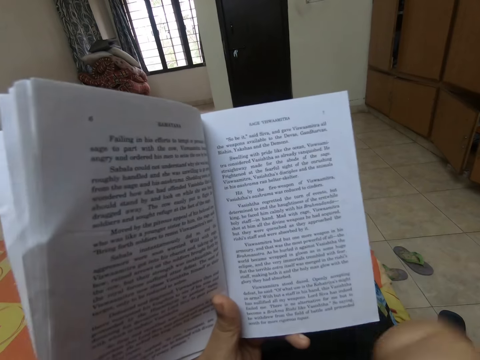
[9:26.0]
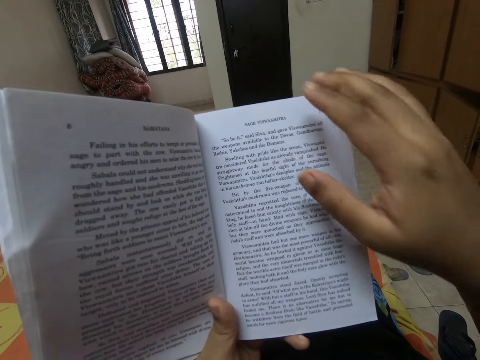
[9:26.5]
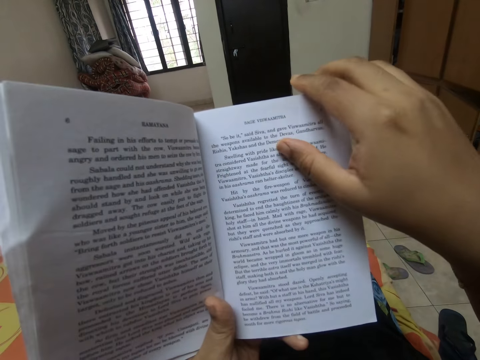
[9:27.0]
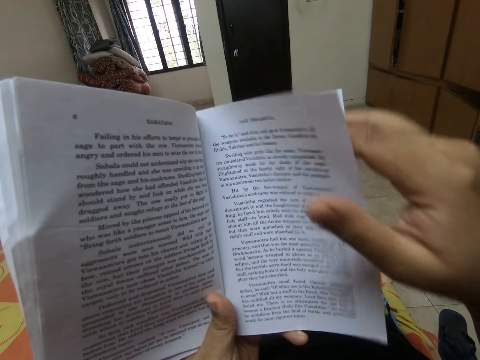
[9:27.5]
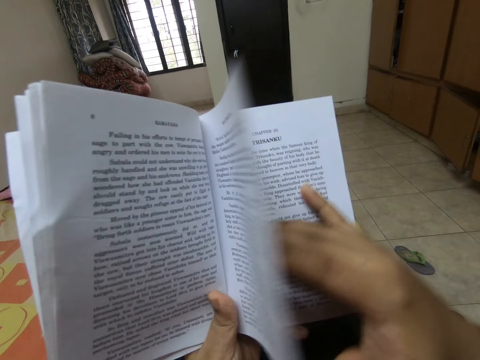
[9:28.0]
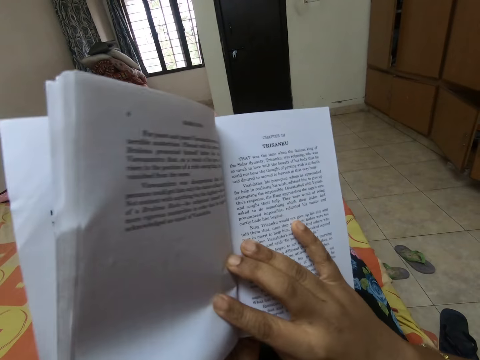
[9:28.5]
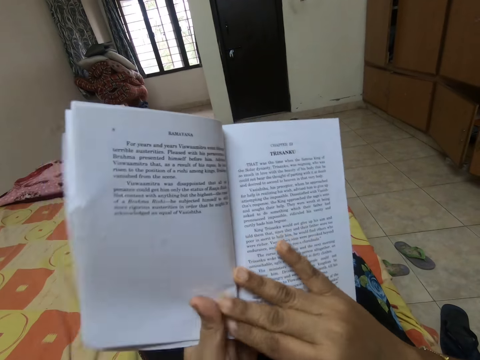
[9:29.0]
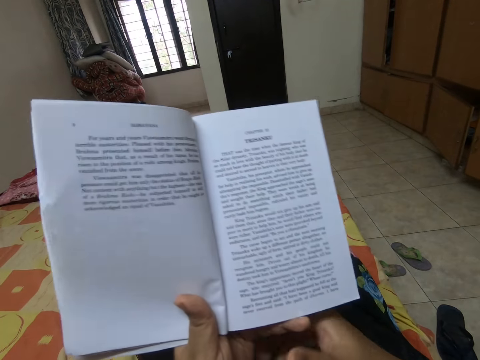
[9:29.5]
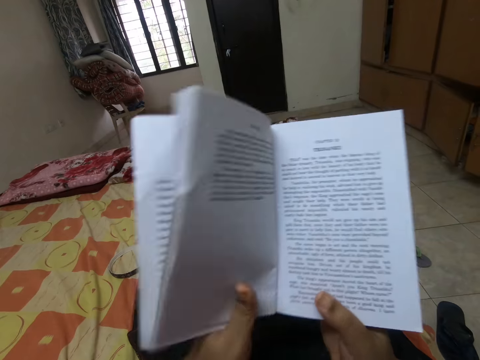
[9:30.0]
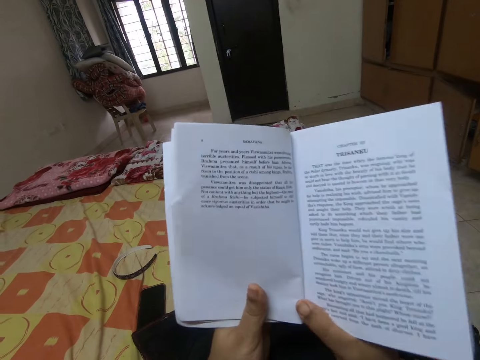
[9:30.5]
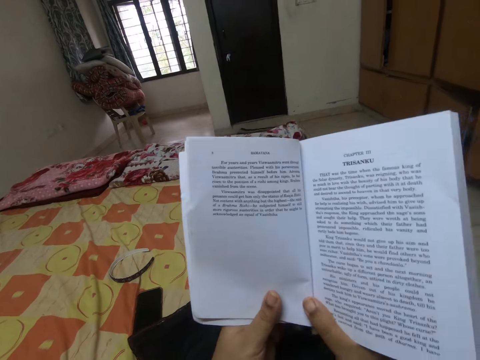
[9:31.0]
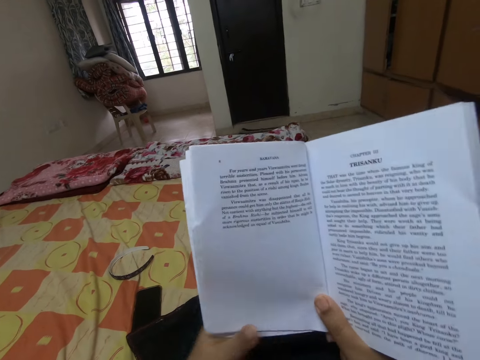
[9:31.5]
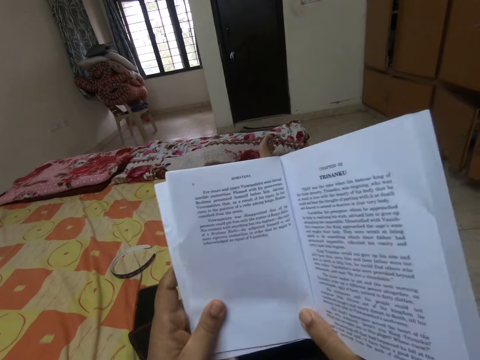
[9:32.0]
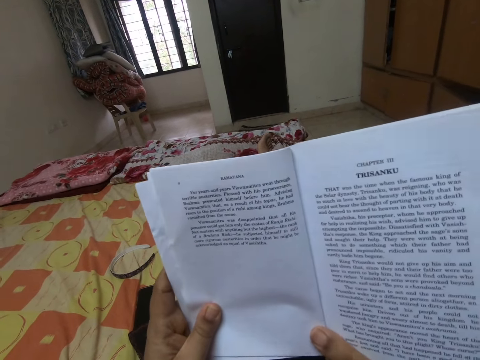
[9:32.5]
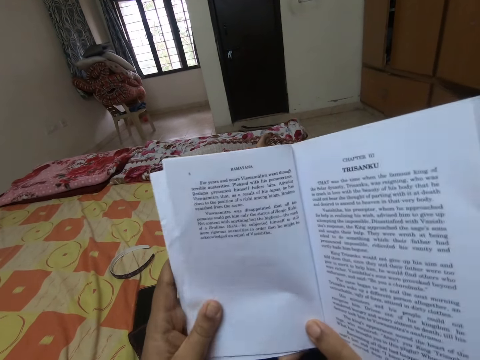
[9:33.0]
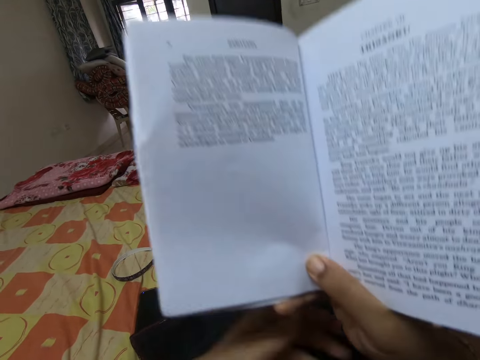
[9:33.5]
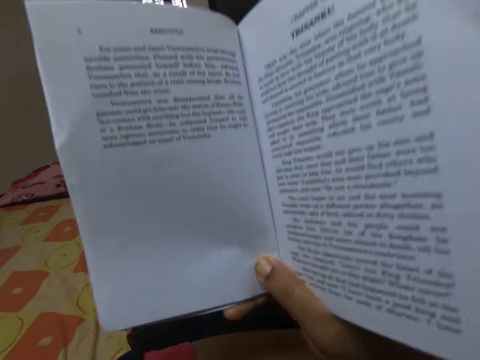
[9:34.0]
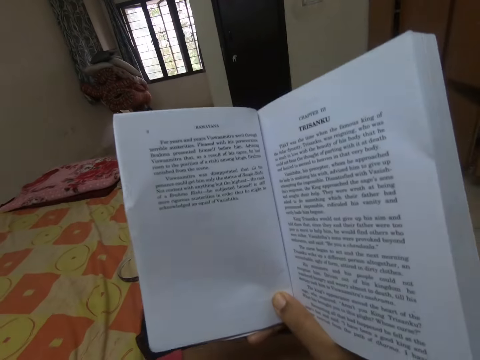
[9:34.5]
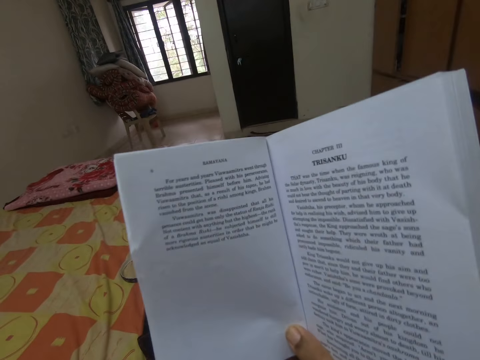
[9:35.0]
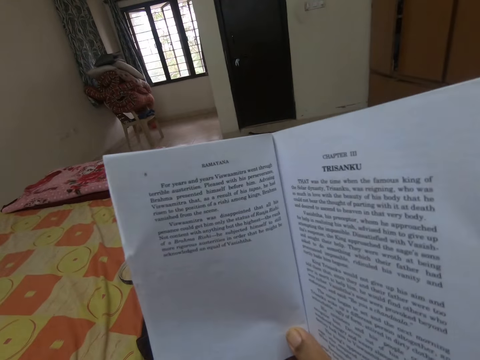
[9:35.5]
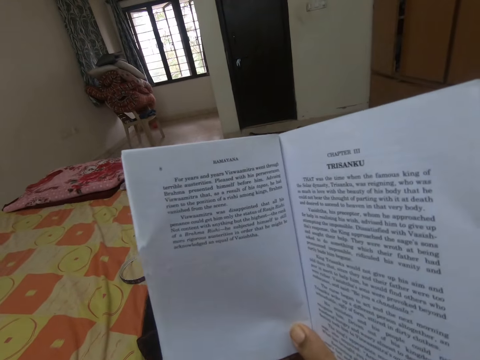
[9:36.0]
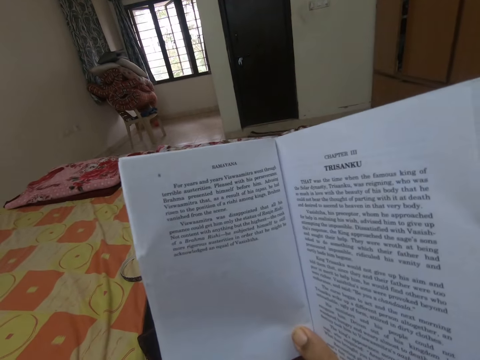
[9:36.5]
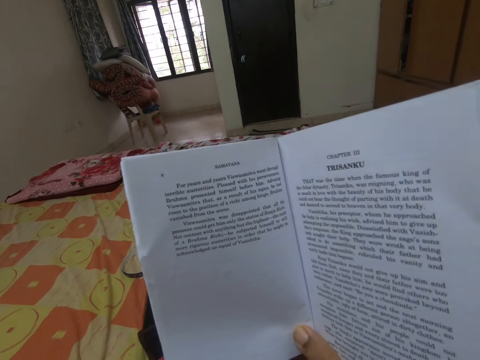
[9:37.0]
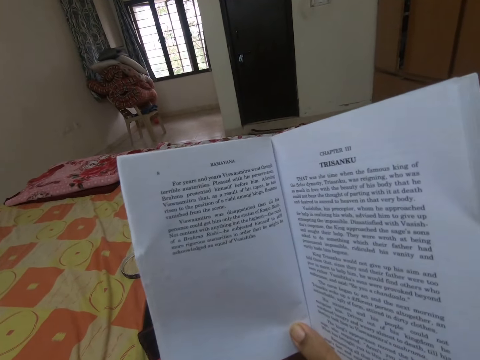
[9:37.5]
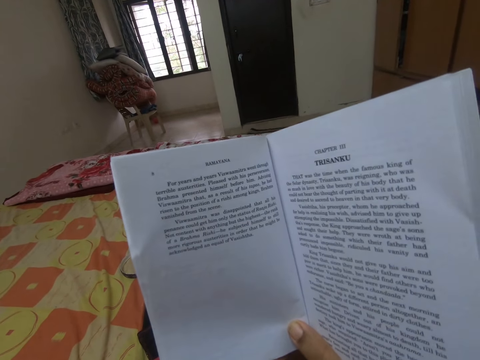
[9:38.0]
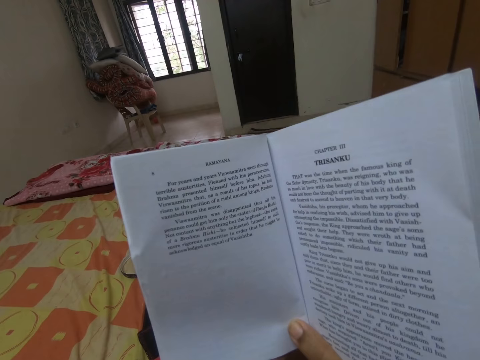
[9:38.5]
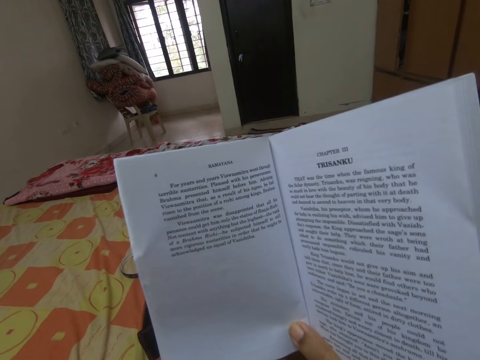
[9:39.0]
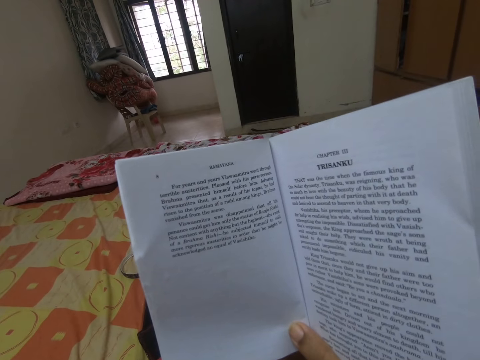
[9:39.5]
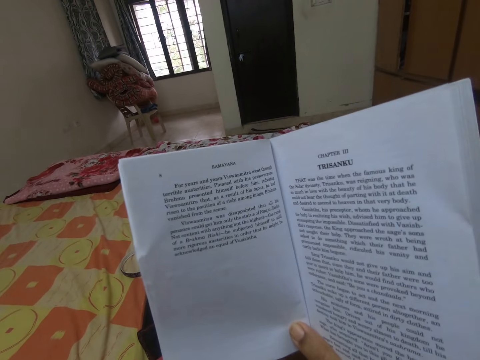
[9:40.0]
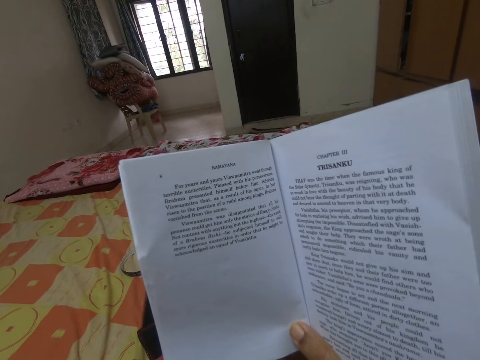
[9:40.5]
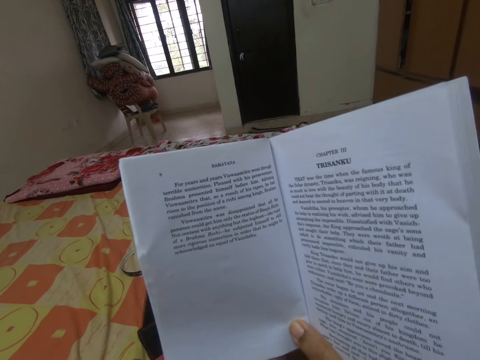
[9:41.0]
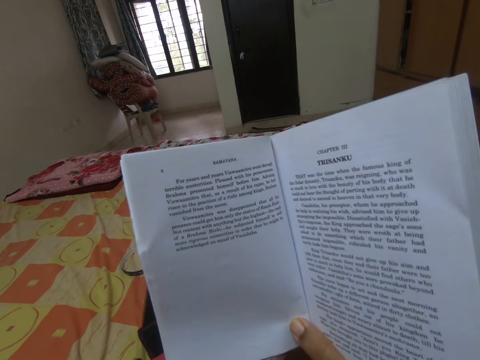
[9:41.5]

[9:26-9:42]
The camera wearer turns the other page of the book. They read the book.

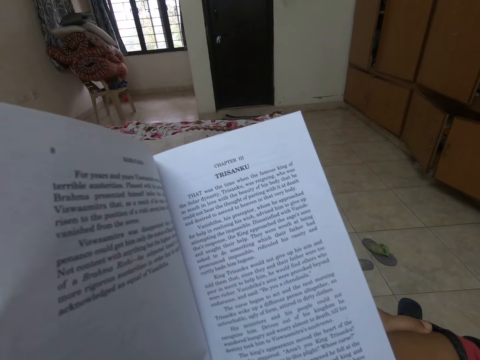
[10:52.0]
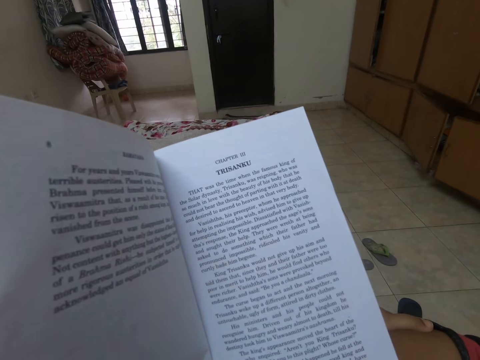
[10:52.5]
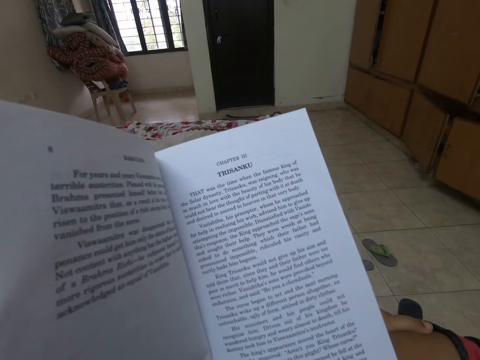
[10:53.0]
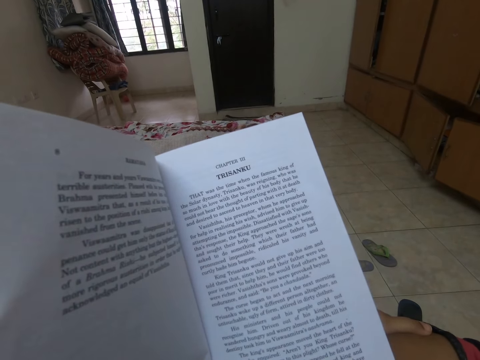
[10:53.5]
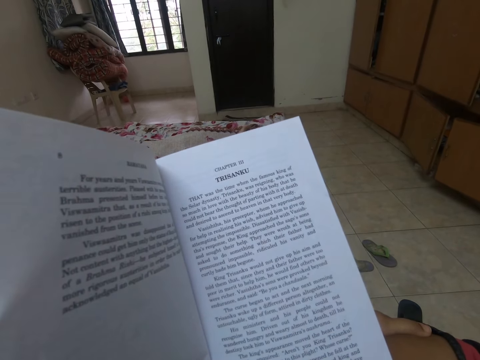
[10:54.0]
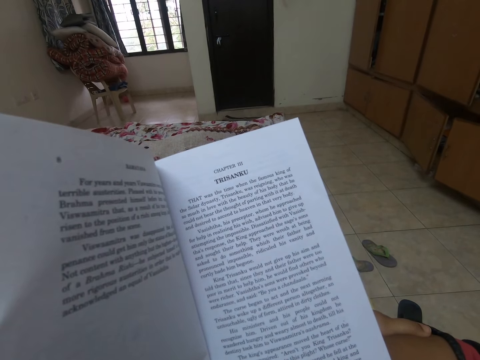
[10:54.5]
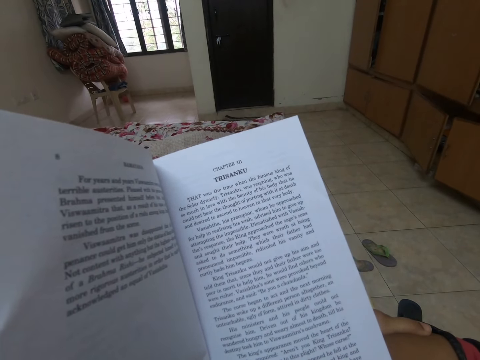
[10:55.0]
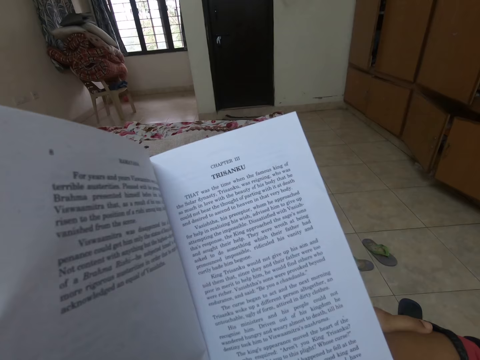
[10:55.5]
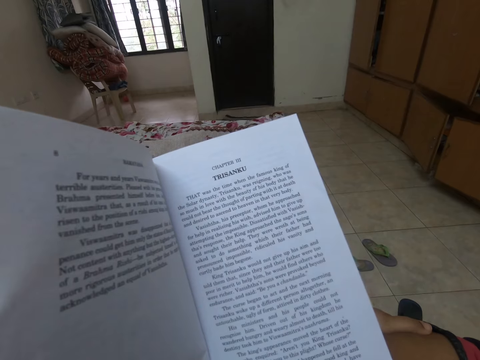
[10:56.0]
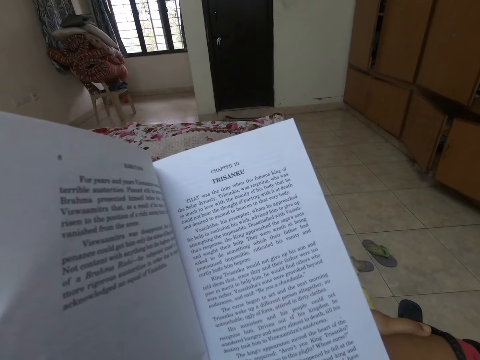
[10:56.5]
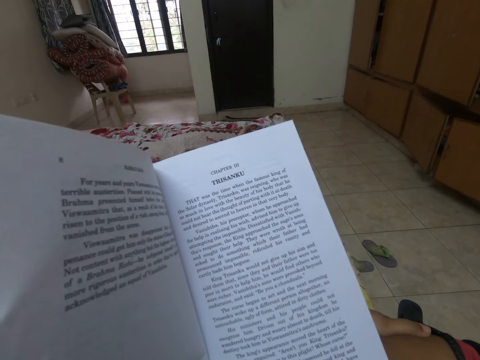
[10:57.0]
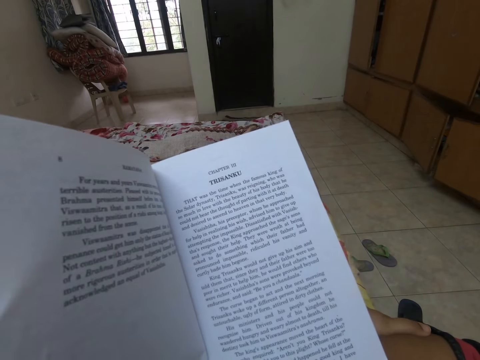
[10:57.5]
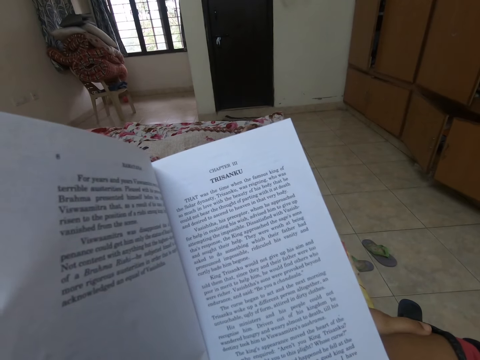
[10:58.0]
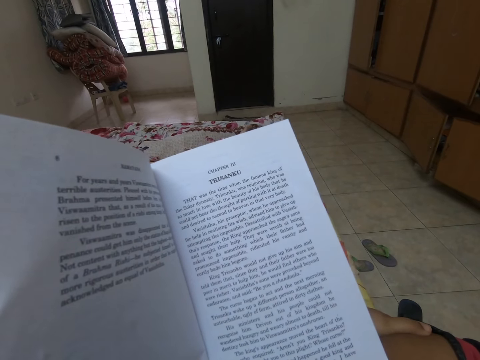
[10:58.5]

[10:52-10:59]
The camera wearer reads the book.

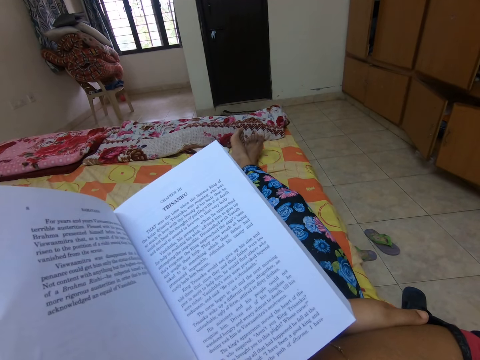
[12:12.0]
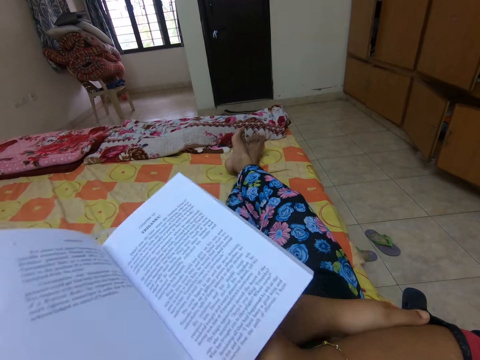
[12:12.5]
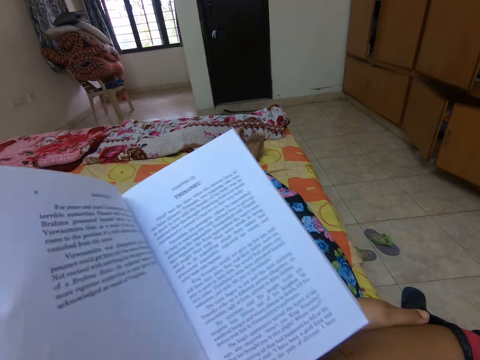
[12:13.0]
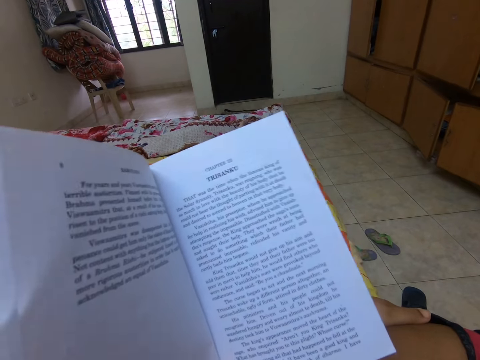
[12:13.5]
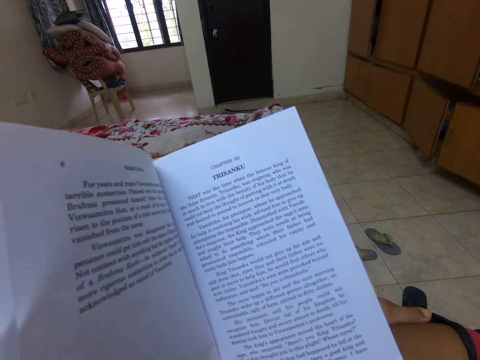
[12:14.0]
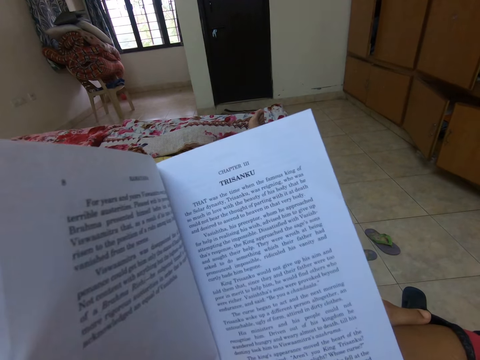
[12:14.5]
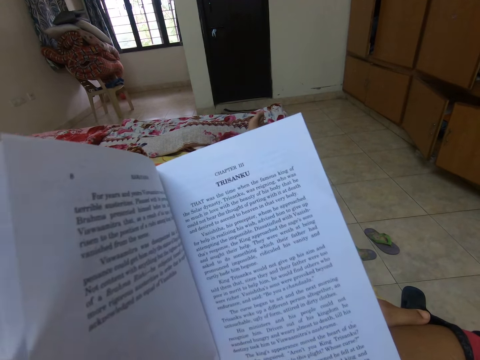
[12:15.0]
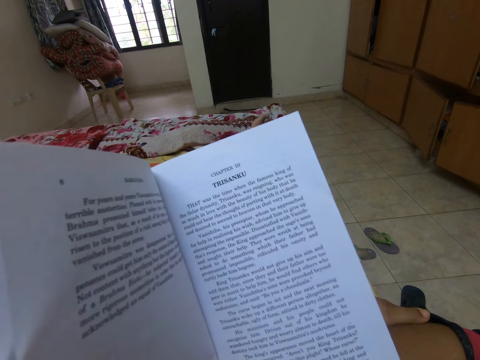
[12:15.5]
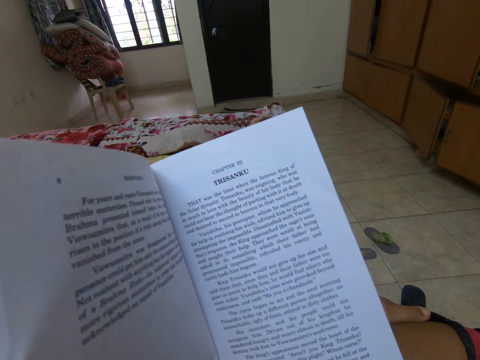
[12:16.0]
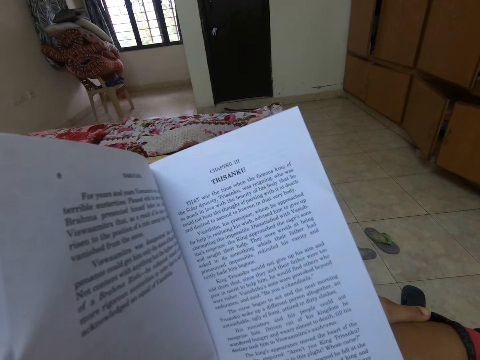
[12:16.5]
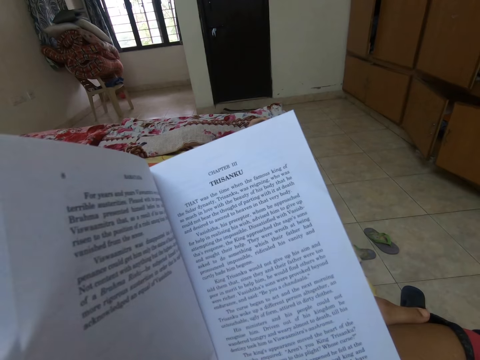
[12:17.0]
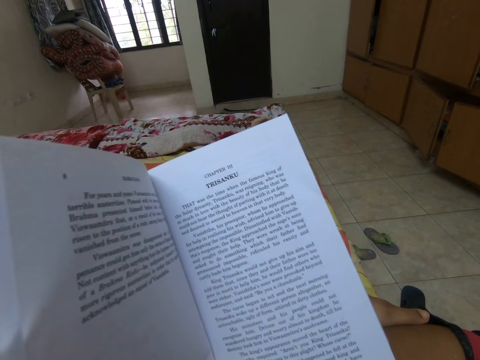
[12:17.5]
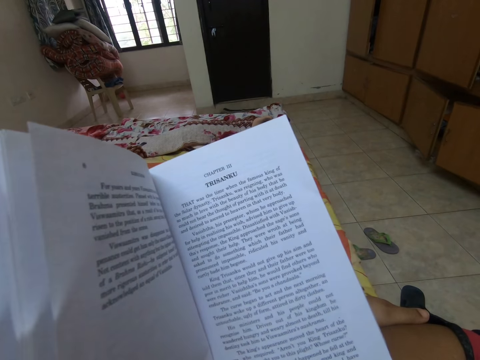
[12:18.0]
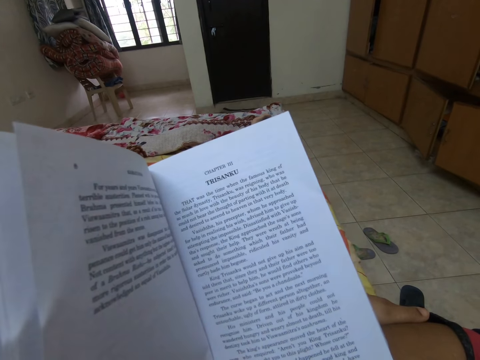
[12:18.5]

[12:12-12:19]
The camera wearer moves the book.
